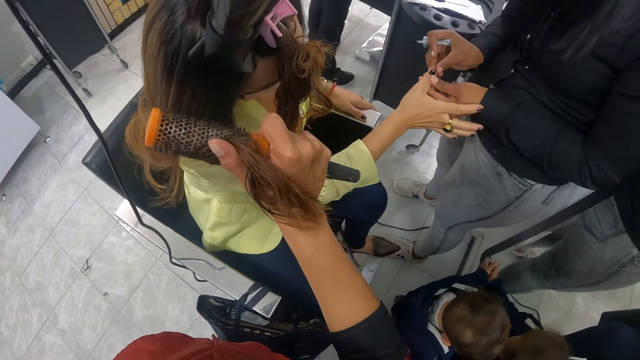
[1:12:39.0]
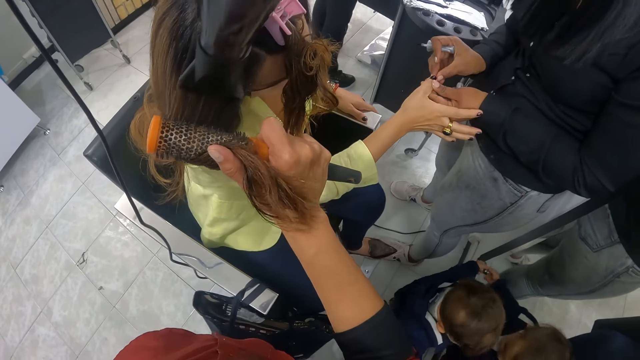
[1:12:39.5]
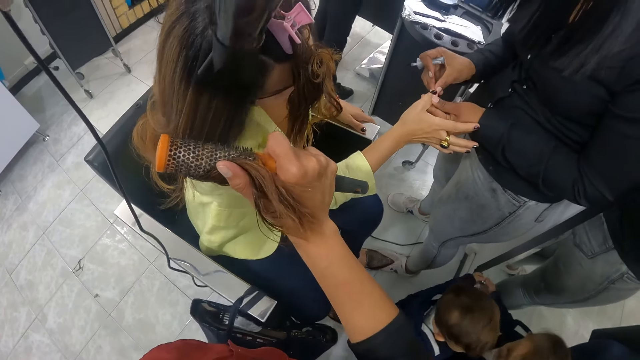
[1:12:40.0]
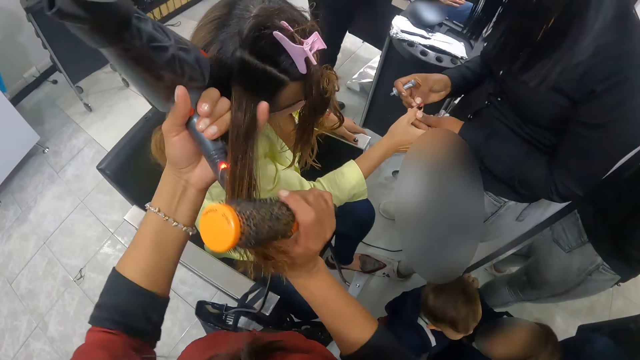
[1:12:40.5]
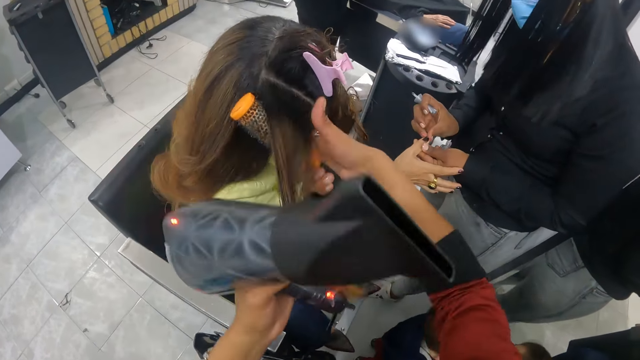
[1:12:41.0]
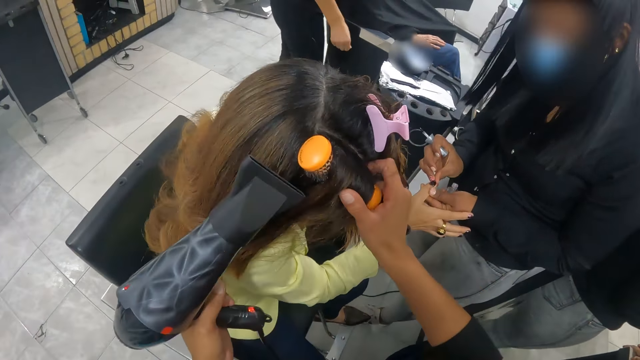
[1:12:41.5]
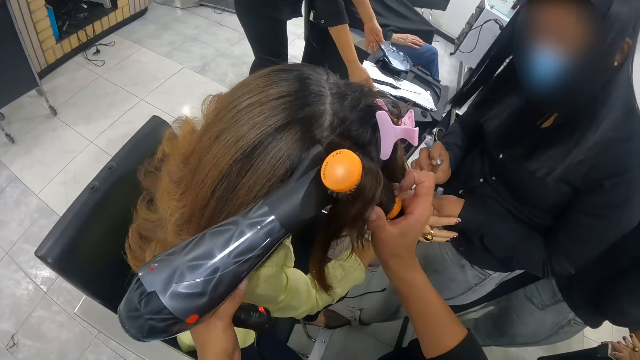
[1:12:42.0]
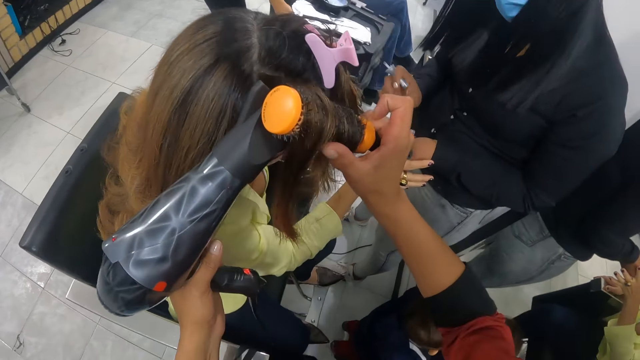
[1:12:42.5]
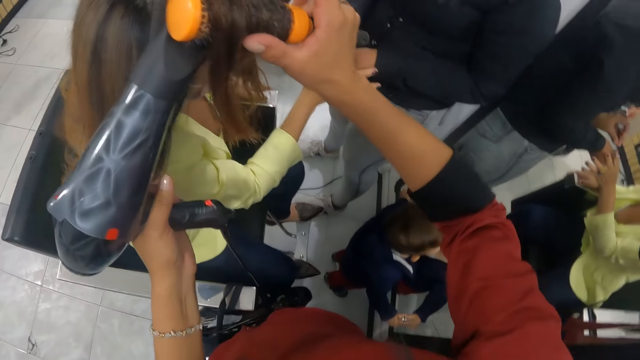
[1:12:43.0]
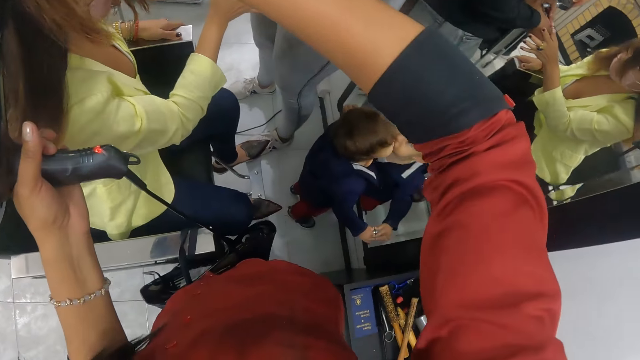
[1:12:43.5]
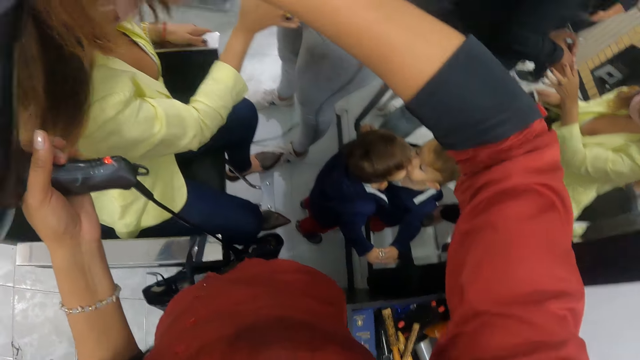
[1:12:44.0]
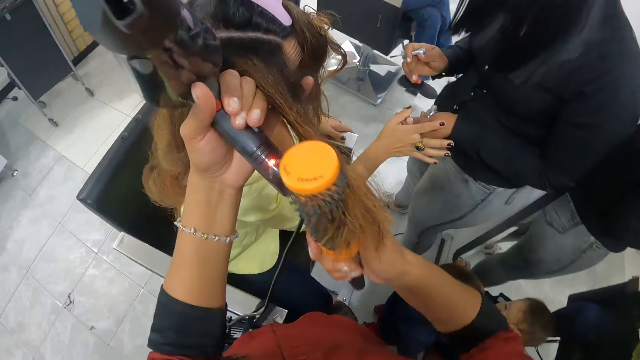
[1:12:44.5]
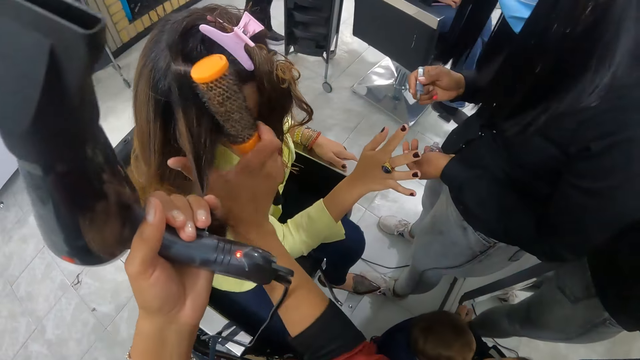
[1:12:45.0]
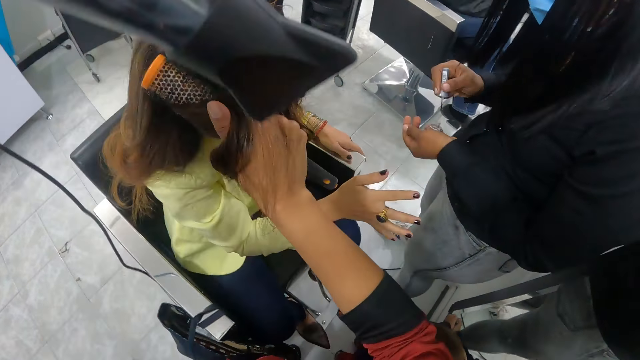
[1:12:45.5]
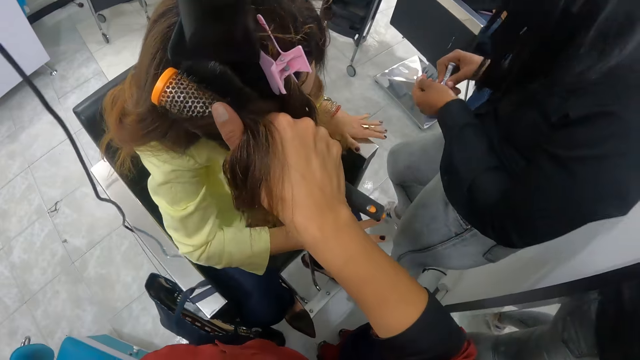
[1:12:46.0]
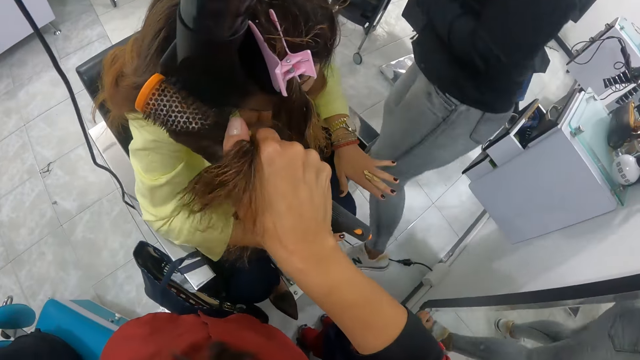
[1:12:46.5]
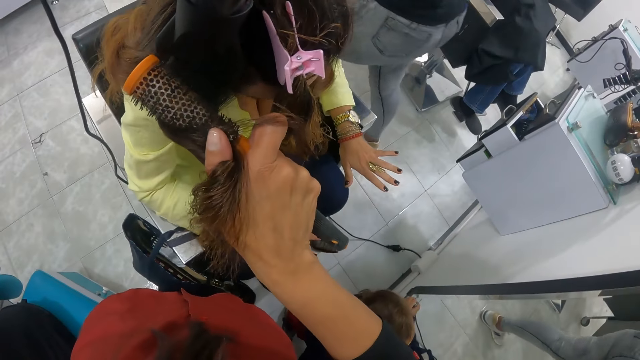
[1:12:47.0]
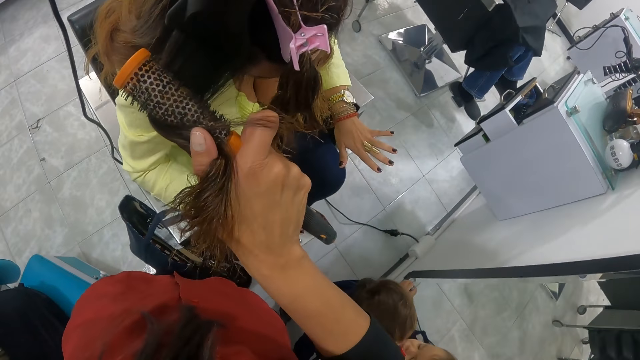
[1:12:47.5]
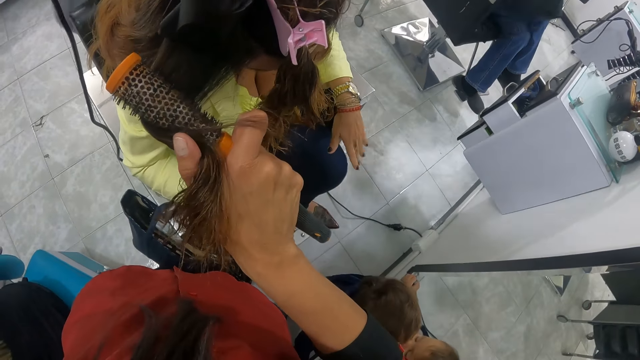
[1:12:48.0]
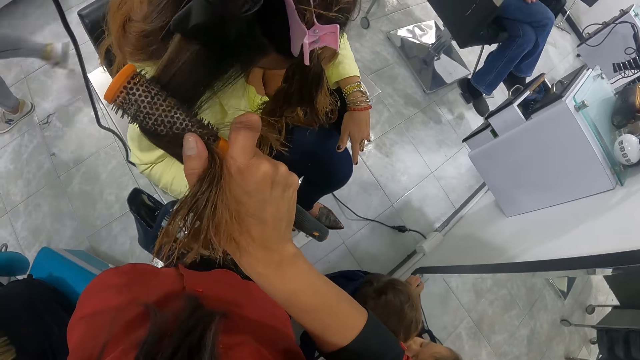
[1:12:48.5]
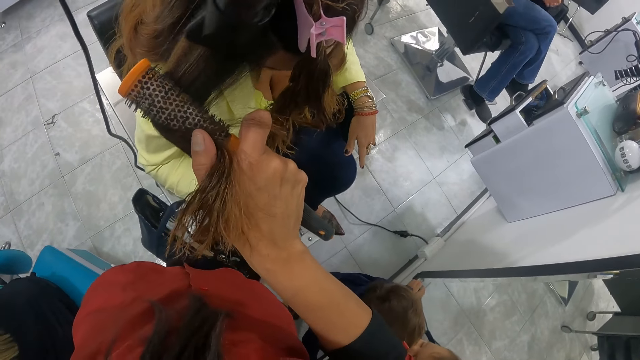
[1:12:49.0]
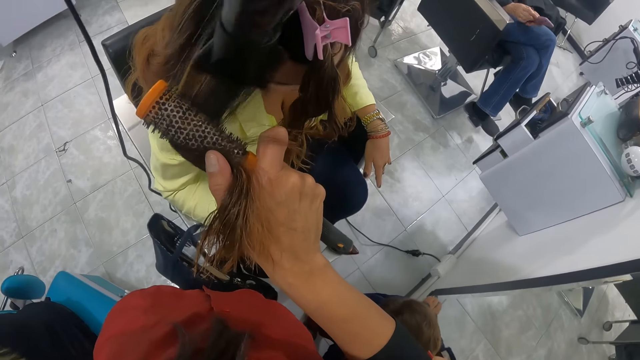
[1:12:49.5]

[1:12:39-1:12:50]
The camera wearer holds the woman's hair. She rolls the woman's hair with the roller brush in her right hand. She dries the woman's hair with the hair dryer in her left hand. She holds the woman's hair. She rolls the woman's hair with the roller brush in her right hand. She dries the woman's hair with the hair dryer in her left hand.

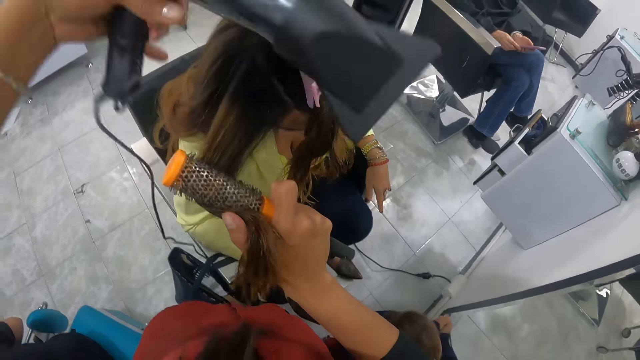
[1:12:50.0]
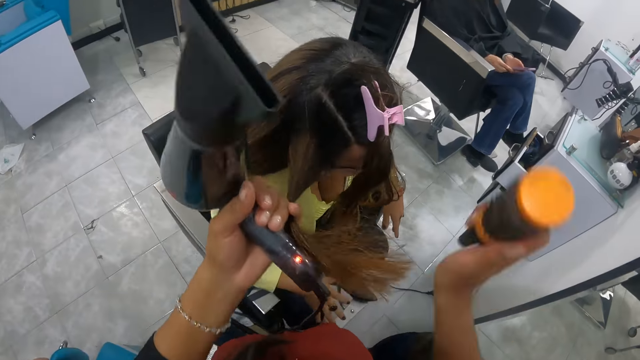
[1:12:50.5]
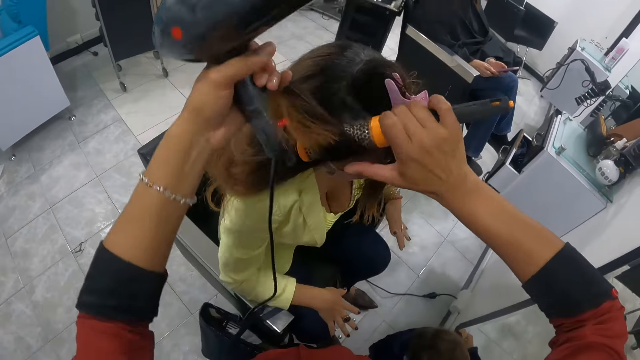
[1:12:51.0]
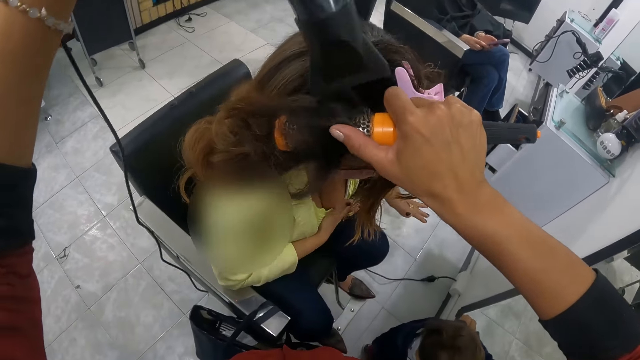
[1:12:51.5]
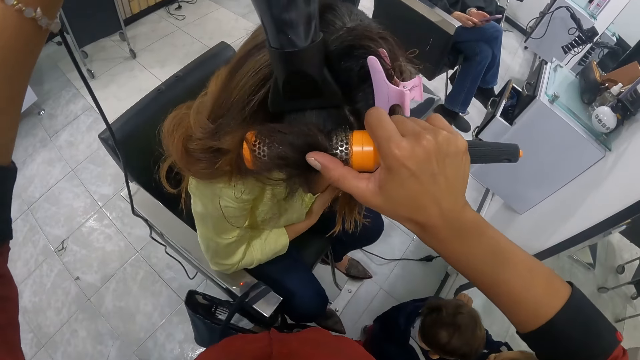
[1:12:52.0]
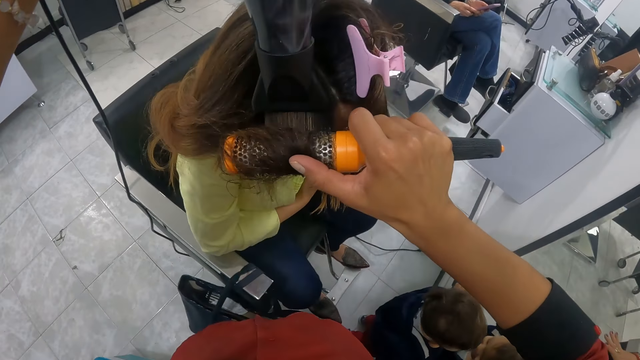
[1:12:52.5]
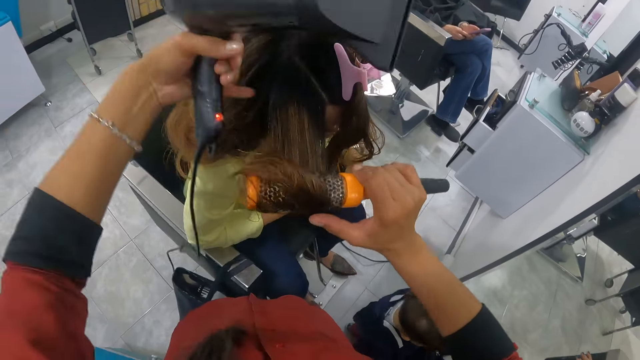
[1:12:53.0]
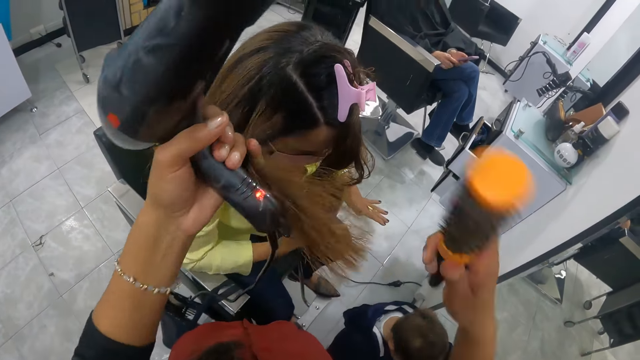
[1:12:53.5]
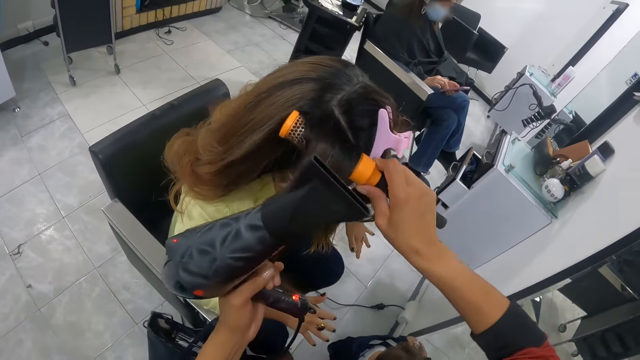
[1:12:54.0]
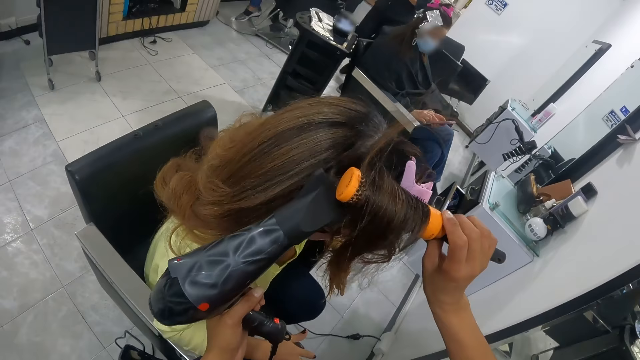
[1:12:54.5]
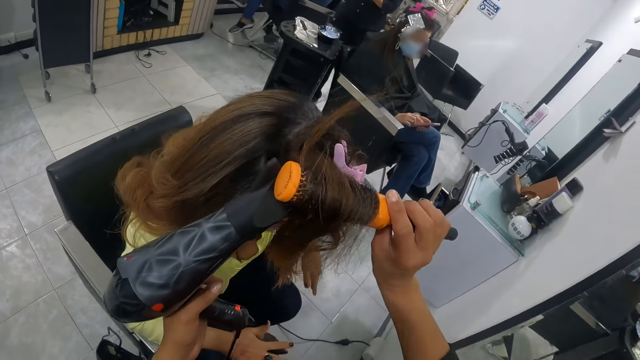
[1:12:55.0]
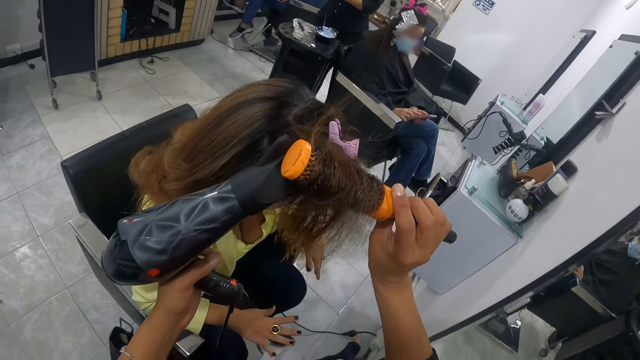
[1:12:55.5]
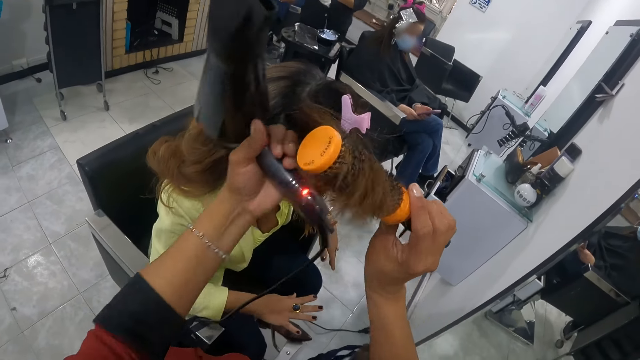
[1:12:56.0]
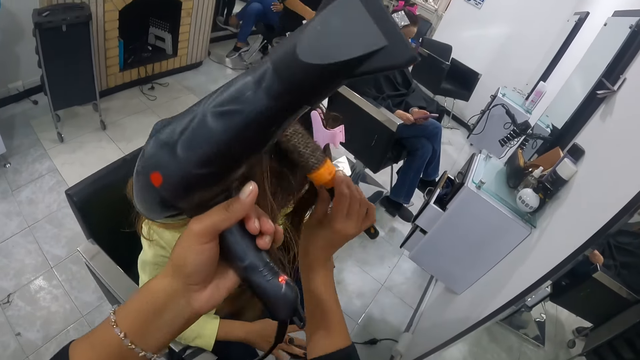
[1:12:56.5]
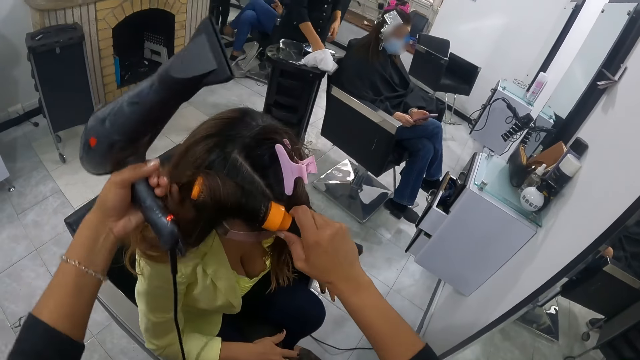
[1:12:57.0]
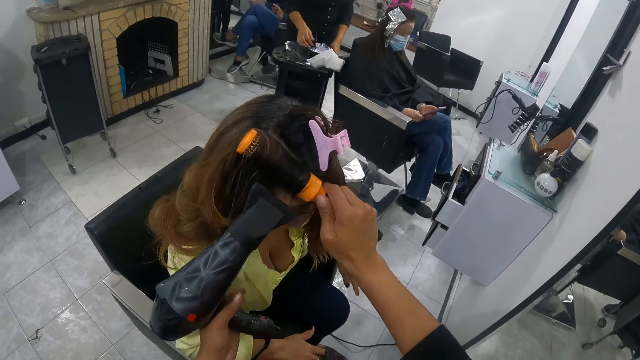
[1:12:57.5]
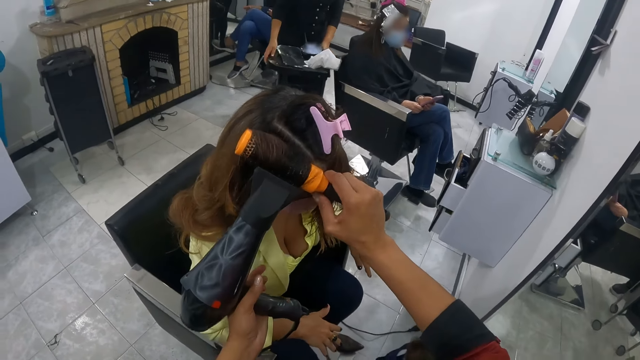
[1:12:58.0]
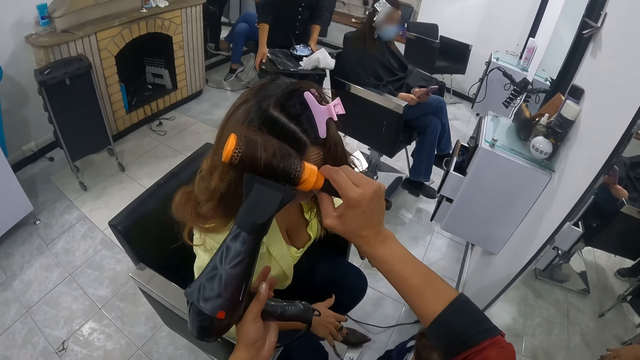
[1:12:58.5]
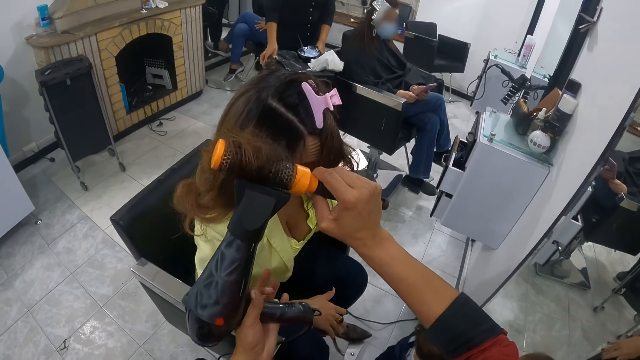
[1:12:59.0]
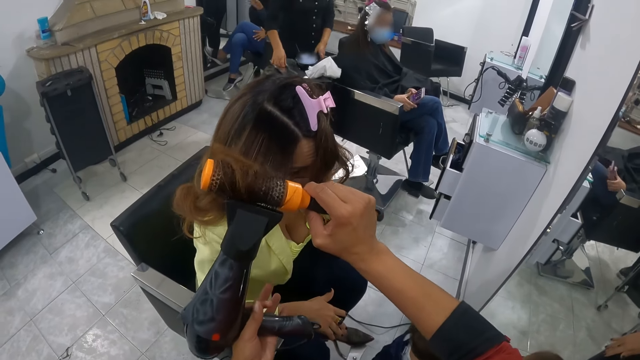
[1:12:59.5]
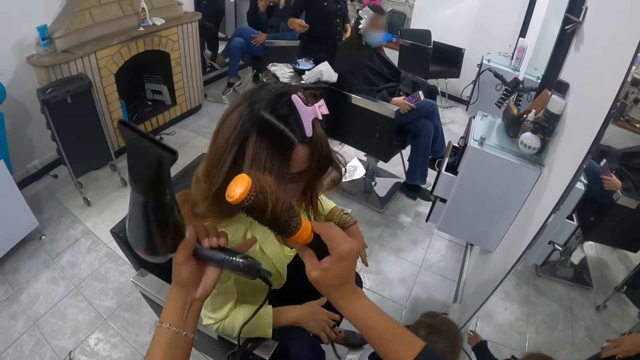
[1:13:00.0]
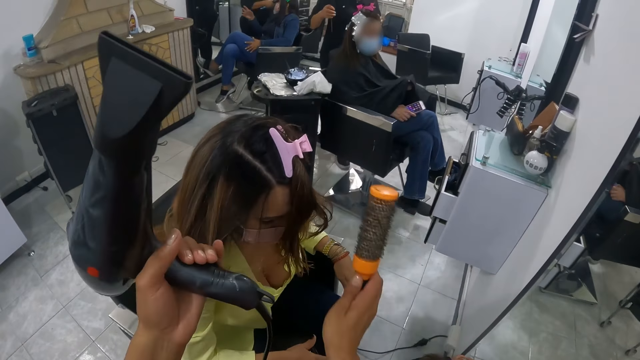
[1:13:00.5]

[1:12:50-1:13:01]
The camera wearer holds the woman's hair. She rolls the woman's hair with the roller brush in her right hand. She dries the woman's hair with the hair dryer in her left hand. She holds the woman's hair. She rolls the woman's hair with the roller brush in her right hand. She dries the woman's hair with the hair dryer in her left hand. She holds the woman's hair. She rolls the woman's hair with the roller brush in her right hand. She dries the woman's hair with the hair dryer in her left hand.
